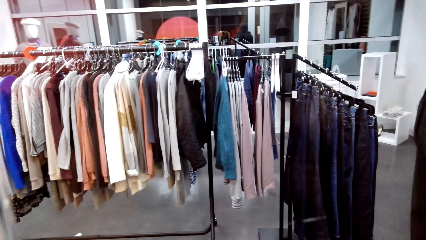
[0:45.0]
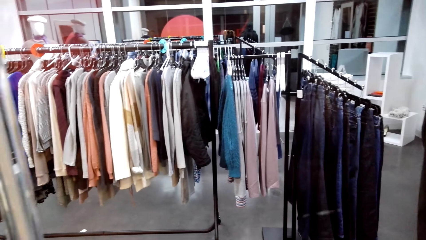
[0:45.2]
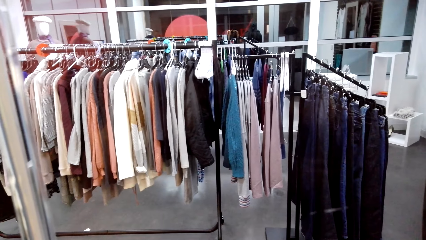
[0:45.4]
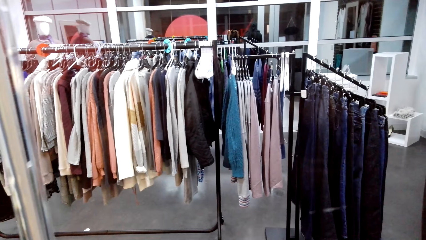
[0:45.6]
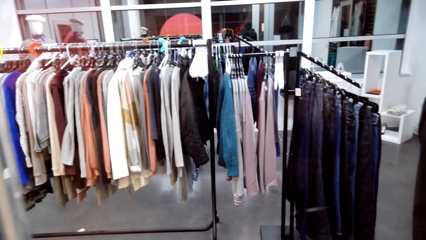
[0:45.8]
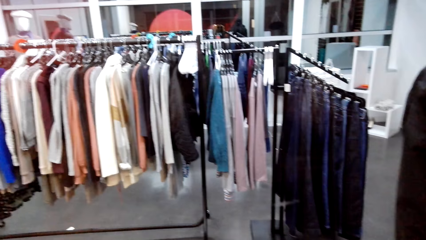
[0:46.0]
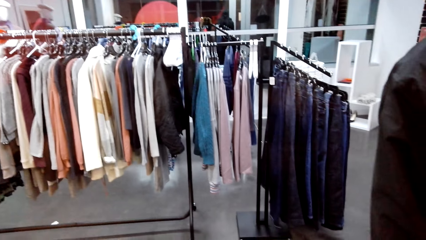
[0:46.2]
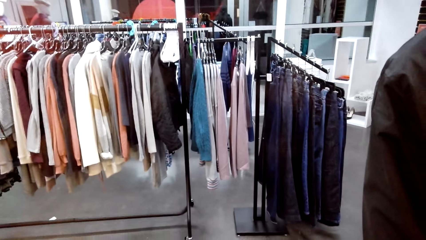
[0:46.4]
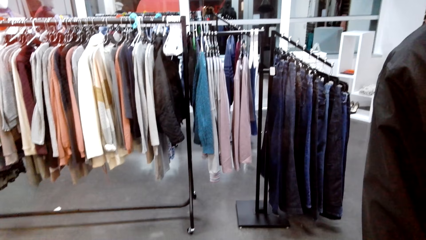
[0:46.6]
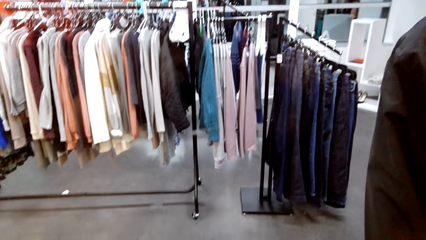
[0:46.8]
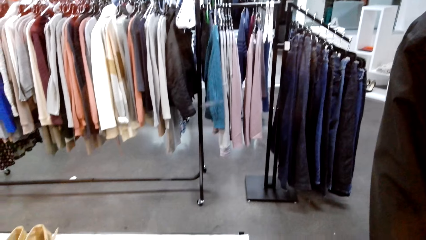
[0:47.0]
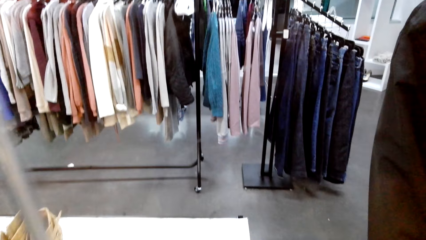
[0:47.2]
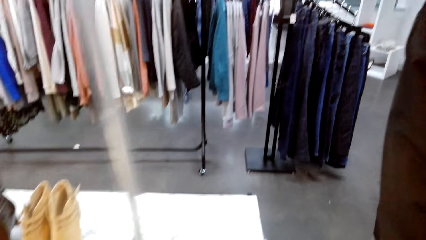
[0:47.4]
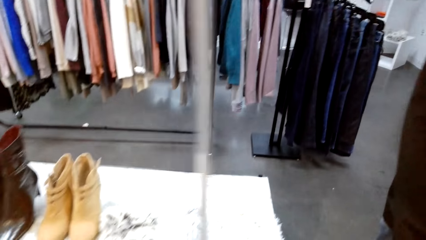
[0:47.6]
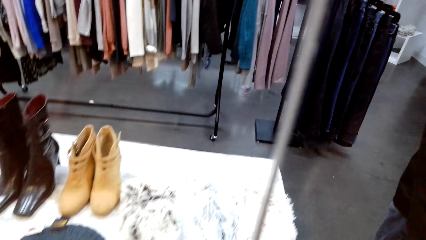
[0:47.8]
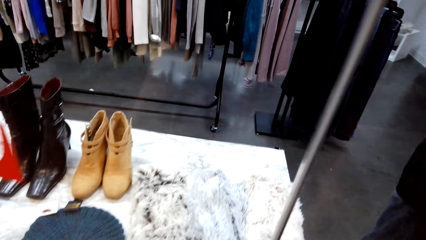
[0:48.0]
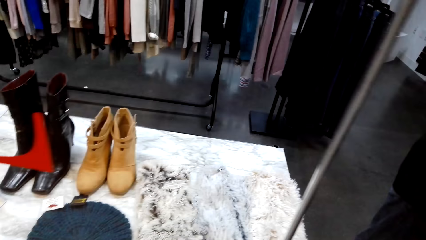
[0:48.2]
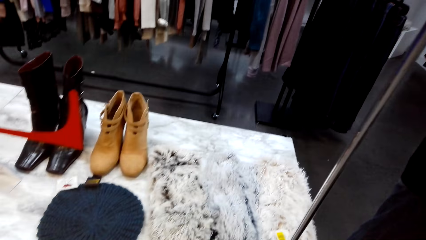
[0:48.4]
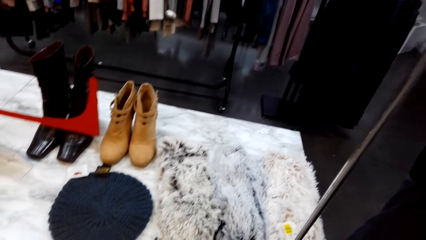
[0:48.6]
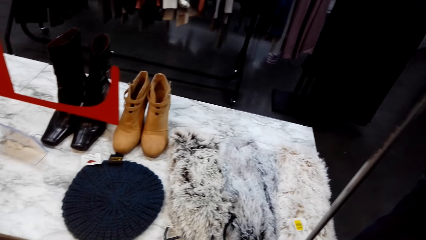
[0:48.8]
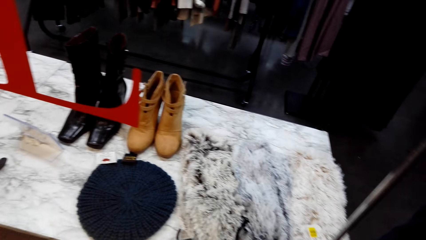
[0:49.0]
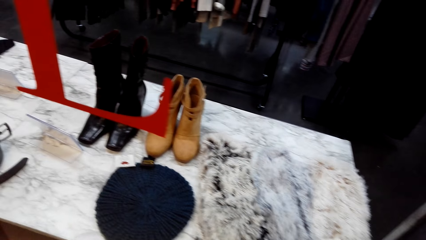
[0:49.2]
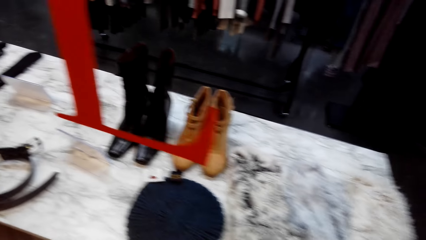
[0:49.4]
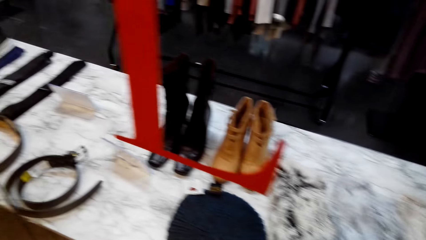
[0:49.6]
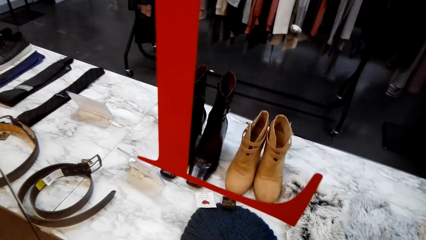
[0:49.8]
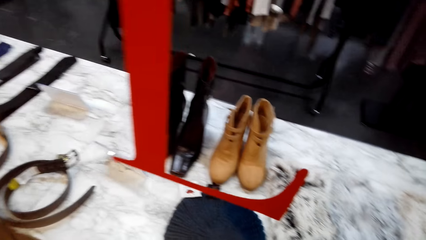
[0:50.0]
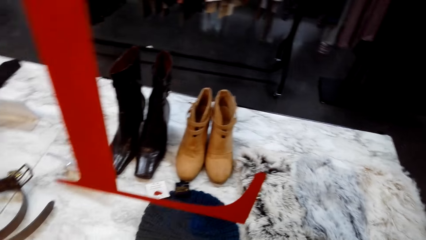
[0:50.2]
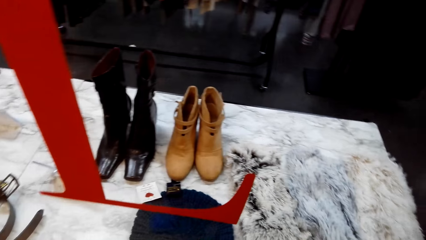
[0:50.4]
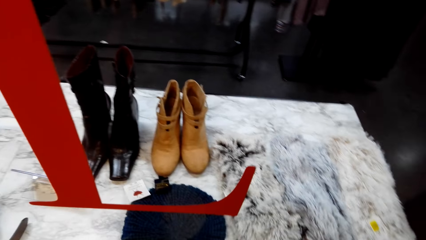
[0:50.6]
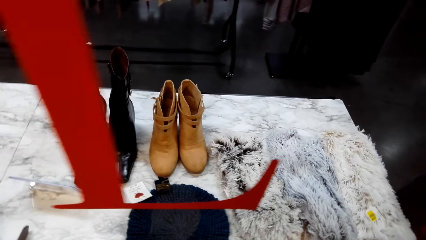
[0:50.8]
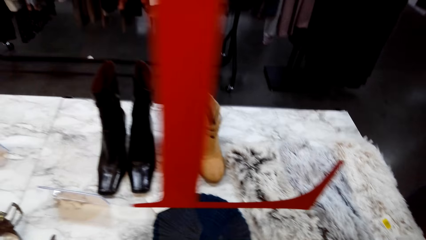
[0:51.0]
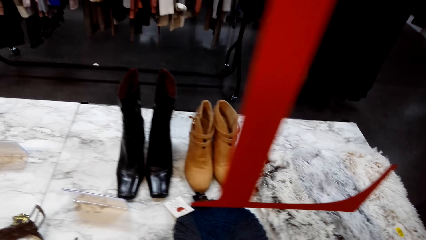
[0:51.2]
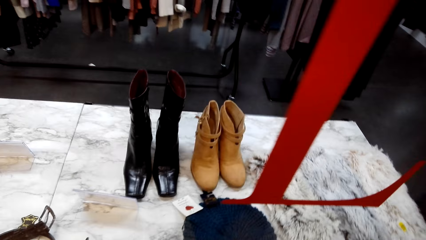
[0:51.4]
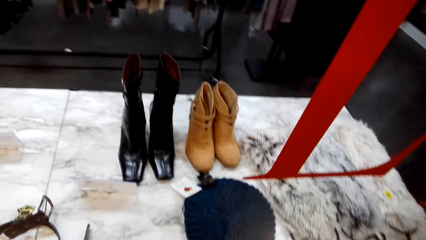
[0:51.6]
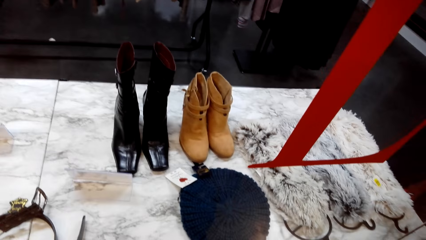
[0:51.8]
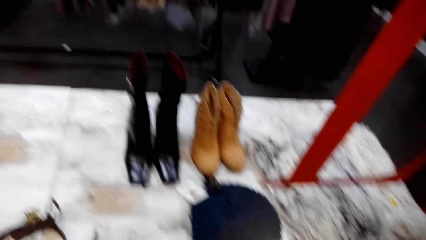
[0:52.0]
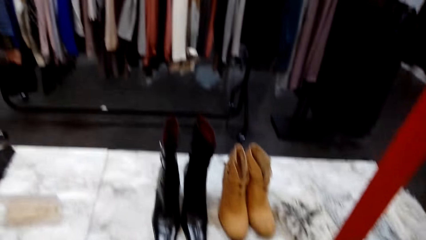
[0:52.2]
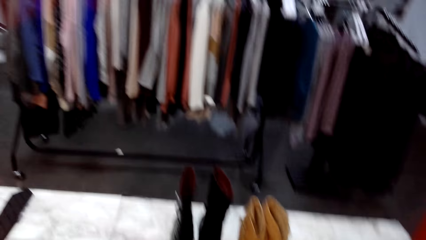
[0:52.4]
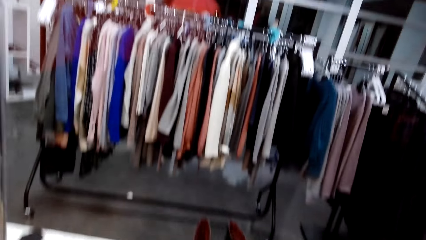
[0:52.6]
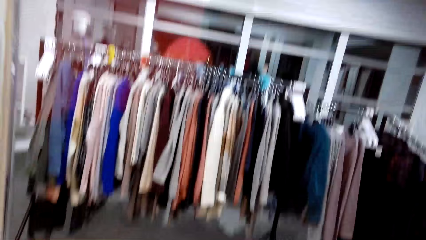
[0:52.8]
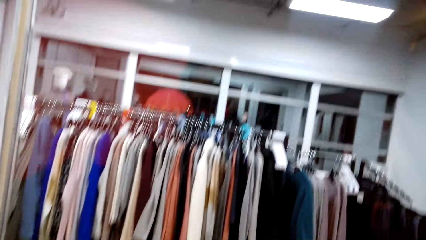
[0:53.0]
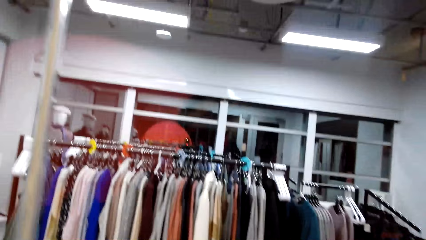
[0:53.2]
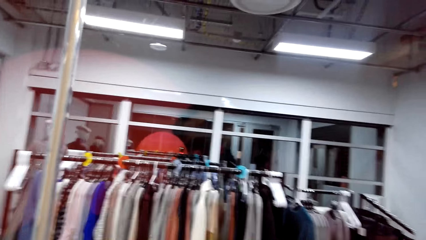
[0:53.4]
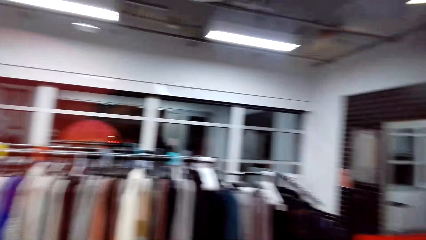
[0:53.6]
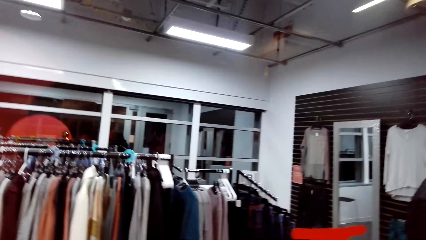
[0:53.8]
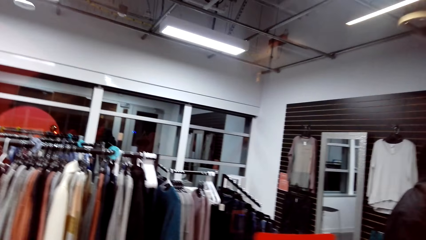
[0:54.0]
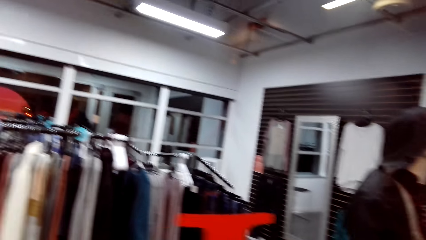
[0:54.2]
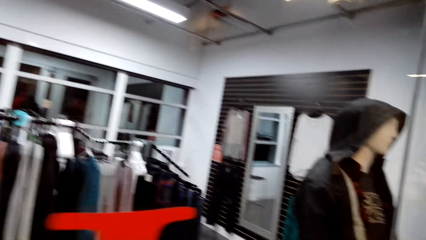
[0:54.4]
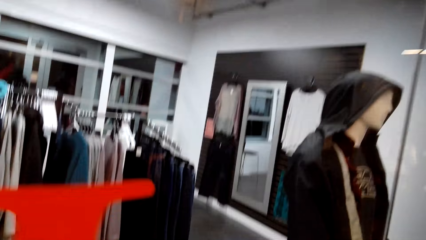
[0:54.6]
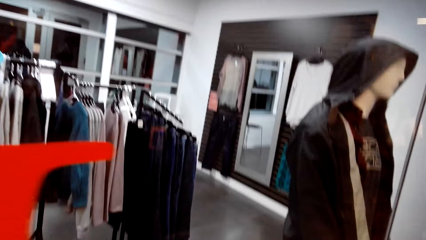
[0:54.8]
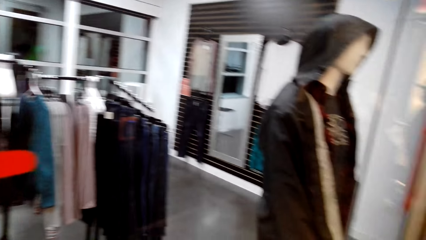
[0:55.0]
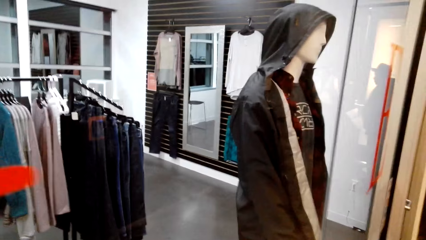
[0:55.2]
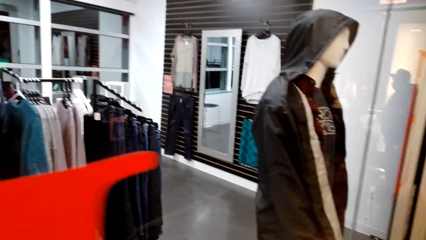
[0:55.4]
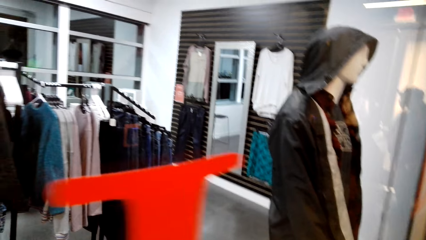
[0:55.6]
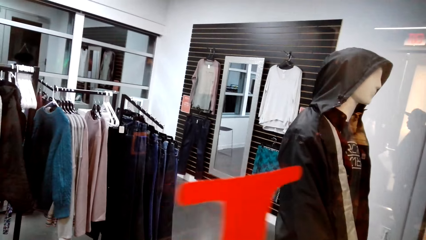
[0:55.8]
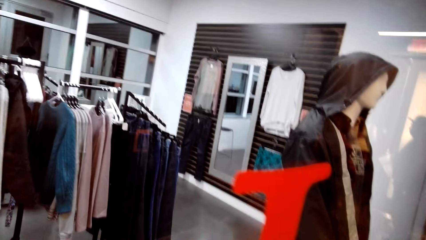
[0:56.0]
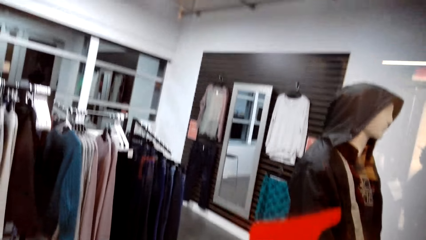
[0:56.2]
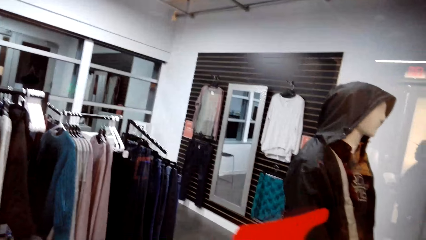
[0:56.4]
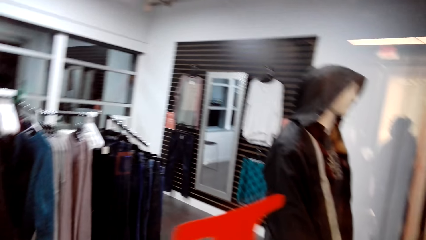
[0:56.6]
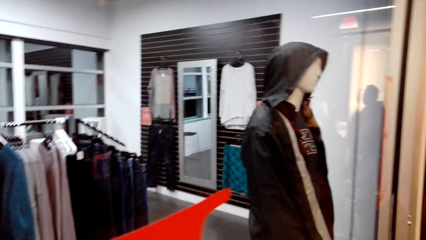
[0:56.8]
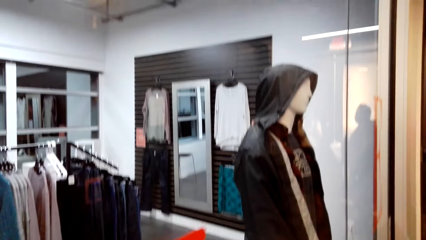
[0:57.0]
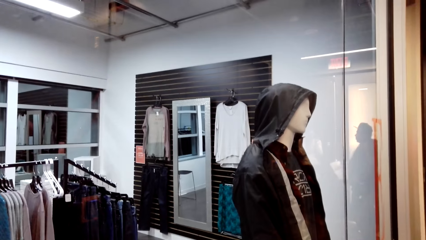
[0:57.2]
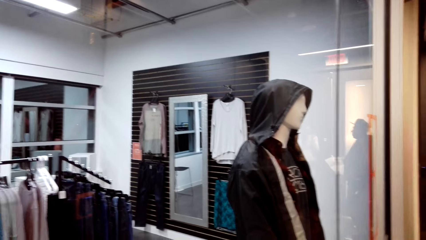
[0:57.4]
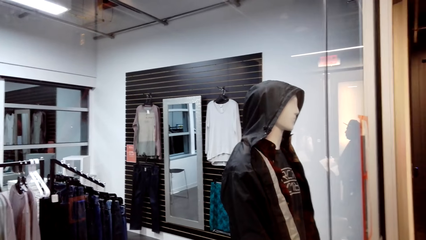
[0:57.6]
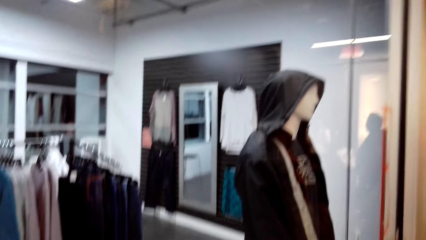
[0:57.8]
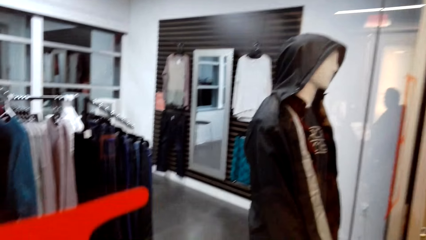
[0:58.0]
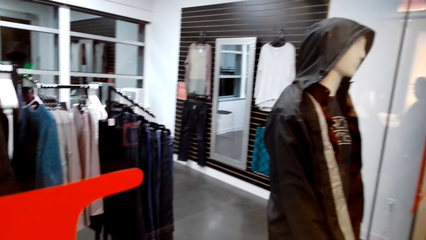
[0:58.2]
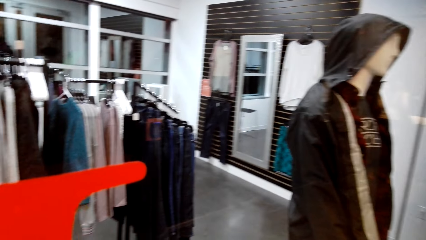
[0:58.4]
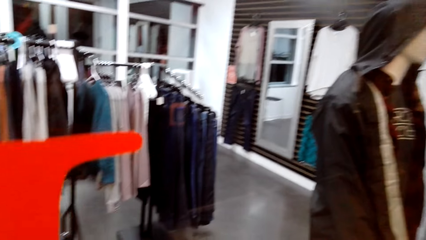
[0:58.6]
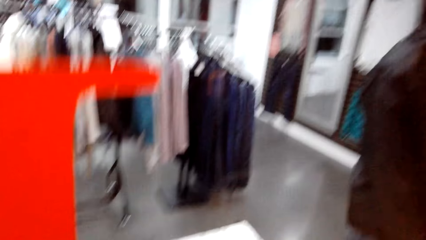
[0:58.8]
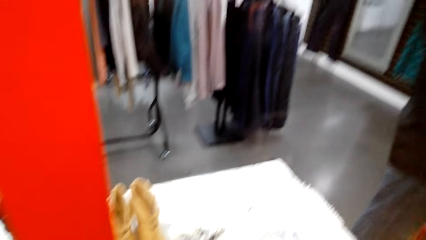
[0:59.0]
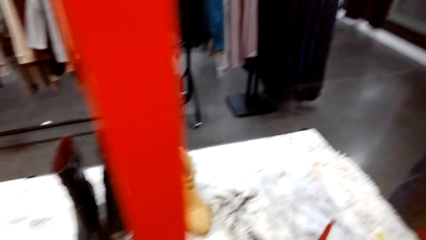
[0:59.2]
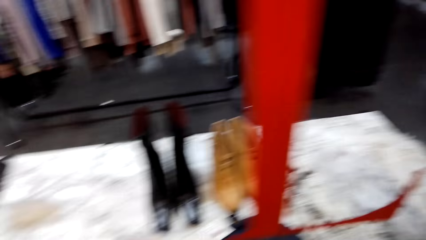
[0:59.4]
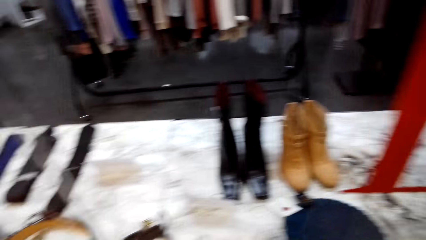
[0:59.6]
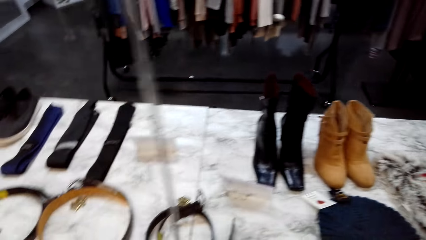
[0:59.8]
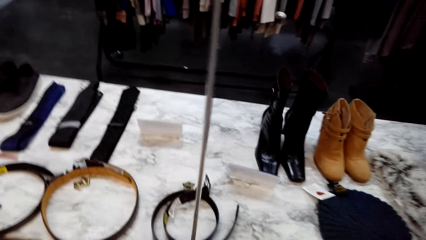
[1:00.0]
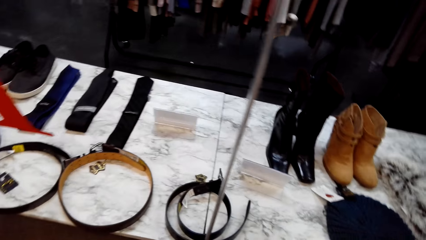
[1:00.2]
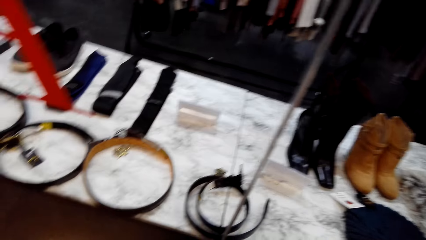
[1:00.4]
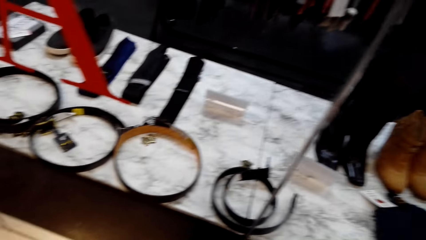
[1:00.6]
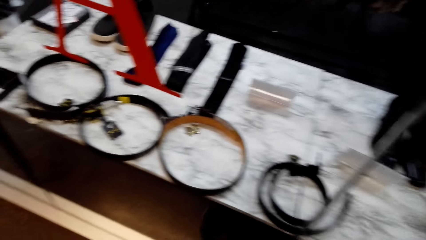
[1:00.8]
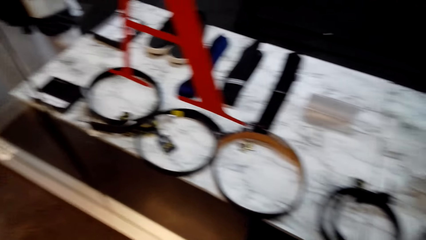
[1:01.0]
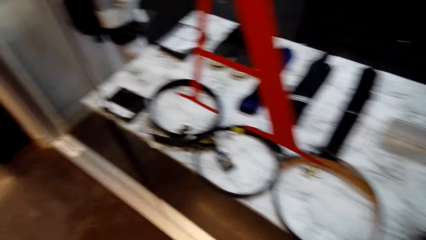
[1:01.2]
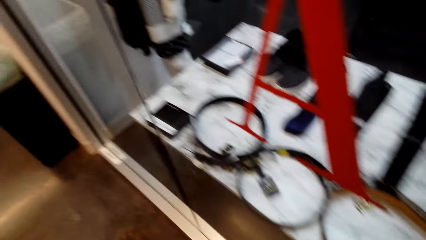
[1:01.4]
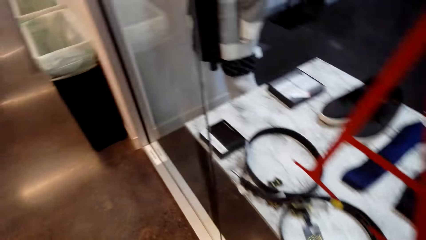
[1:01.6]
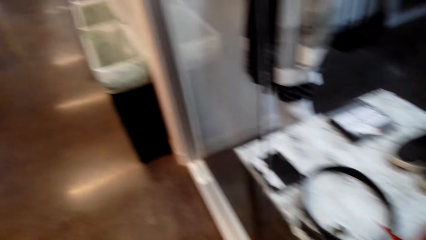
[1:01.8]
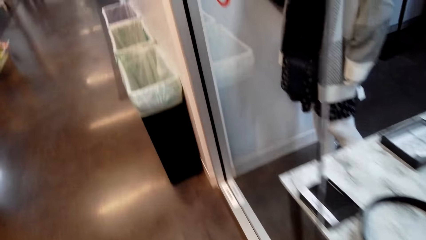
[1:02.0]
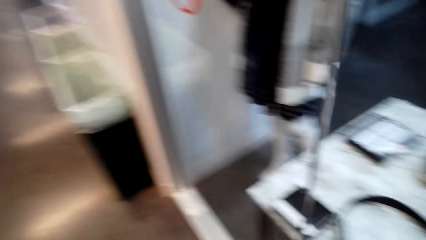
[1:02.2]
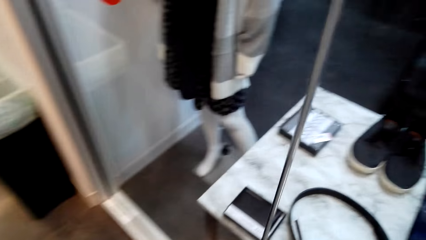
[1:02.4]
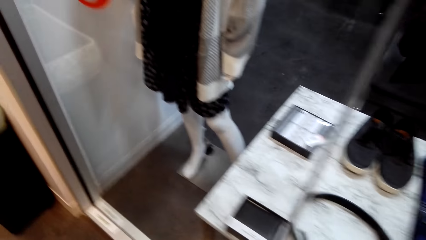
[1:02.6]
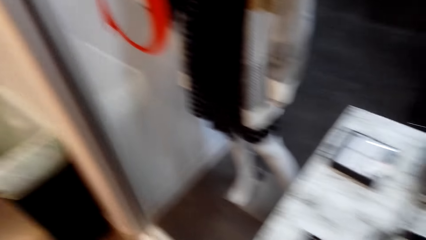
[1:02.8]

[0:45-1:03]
The camera wearer looks at the display. They look at the clothes through the glass. They look at the display.
